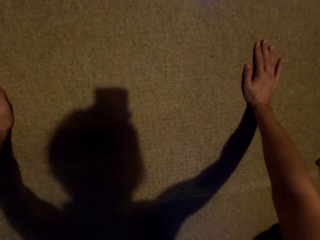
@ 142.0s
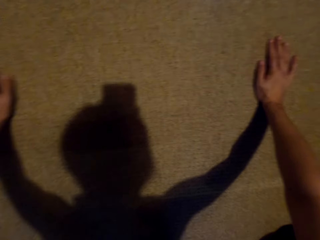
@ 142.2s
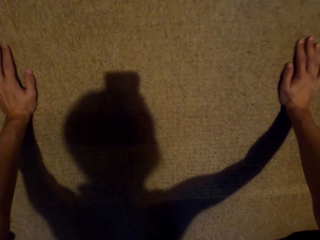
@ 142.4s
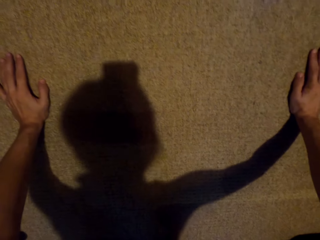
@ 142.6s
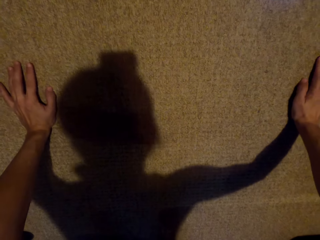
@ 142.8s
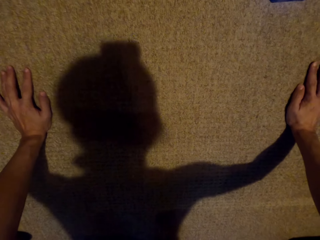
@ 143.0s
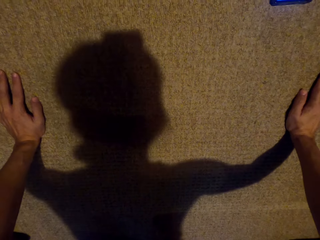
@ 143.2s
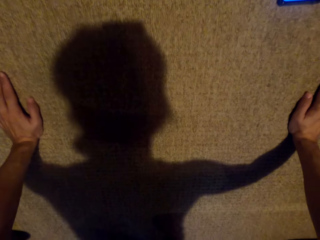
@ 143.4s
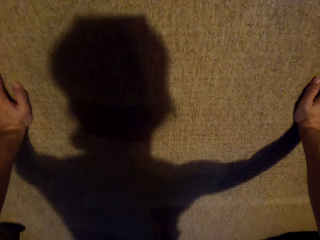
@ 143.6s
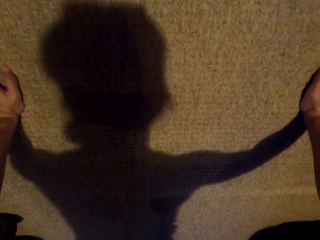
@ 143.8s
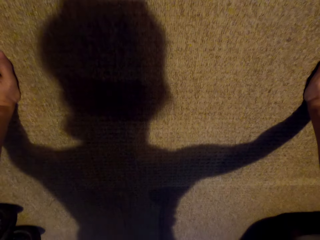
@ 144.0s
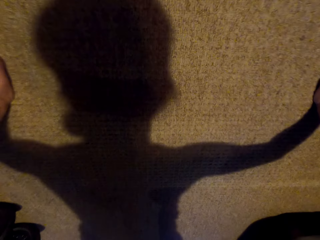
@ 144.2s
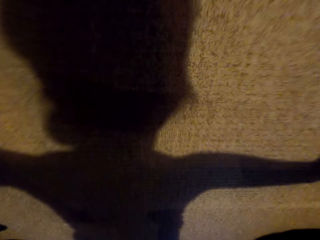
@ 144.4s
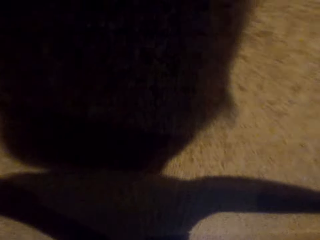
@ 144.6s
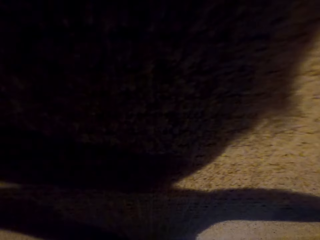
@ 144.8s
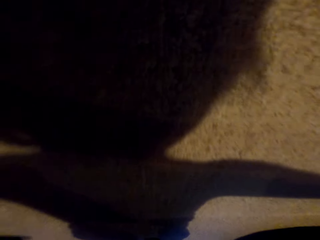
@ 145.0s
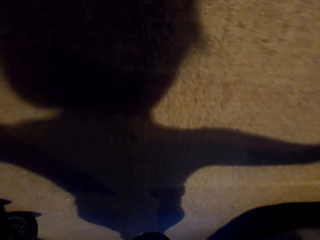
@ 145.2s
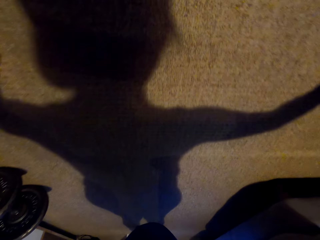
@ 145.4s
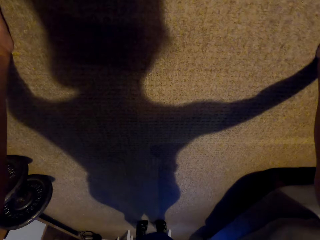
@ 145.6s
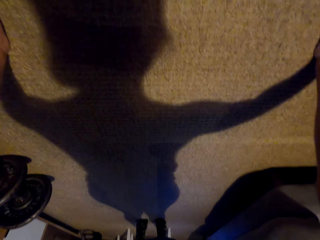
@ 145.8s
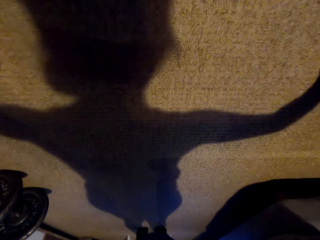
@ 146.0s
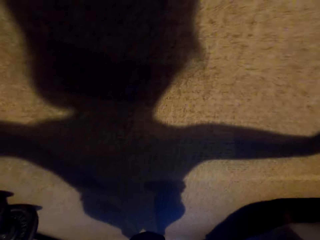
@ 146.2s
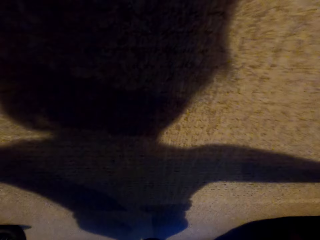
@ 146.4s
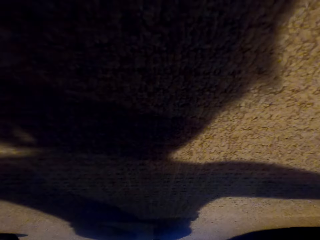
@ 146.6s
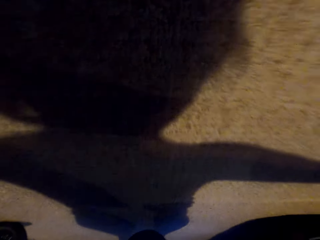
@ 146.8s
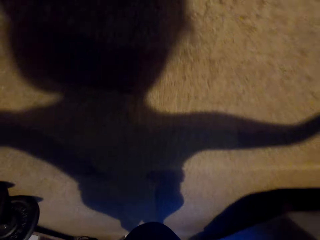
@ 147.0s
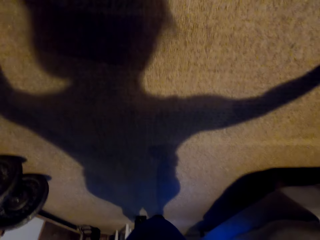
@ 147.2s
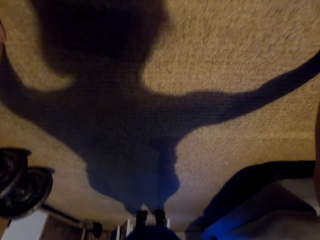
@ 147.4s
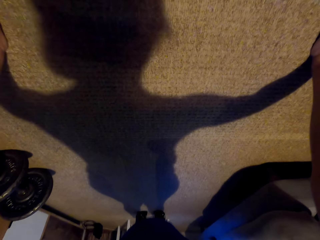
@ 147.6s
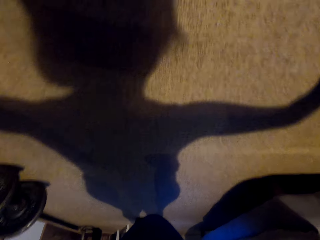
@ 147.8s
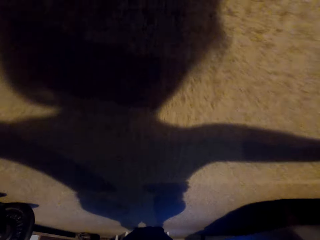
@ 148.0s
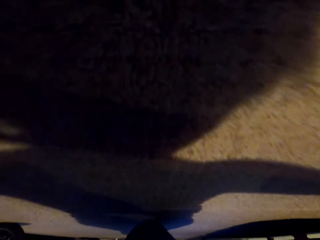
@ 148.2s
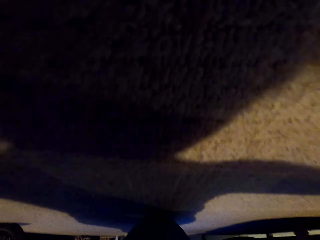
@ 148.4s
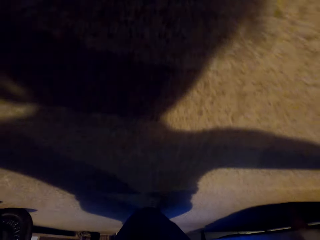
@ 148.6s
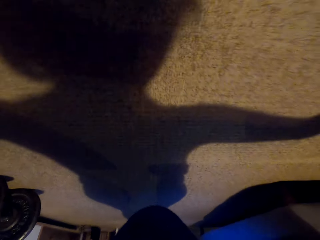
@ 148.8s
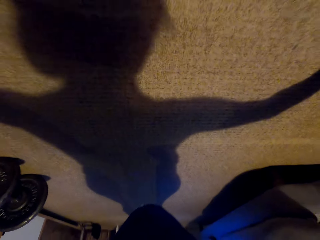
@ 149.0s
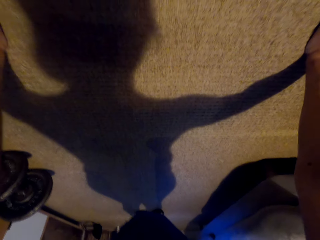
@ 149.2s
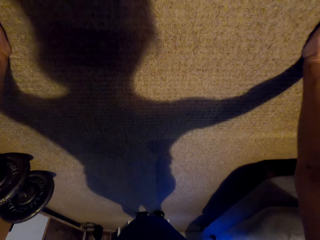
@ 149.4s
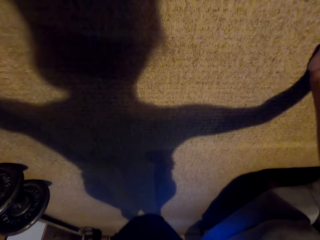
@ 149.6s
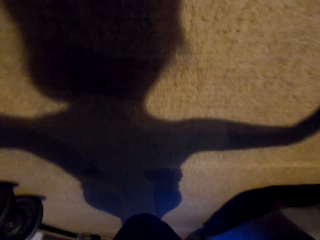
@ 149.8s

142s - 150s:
The camera wearer exercises press ups on the floor.

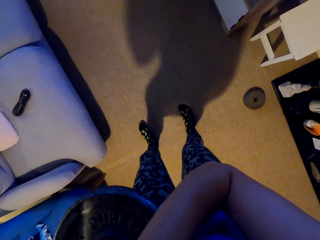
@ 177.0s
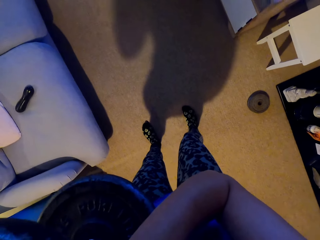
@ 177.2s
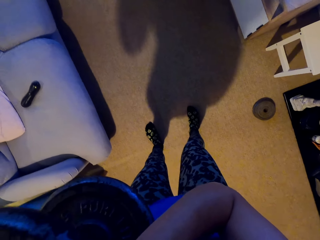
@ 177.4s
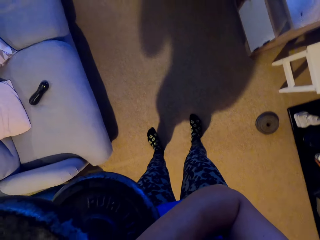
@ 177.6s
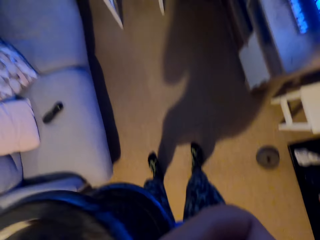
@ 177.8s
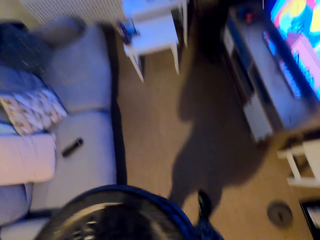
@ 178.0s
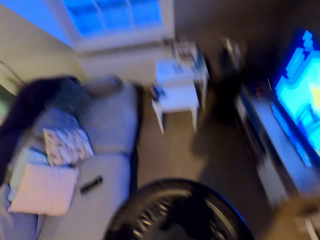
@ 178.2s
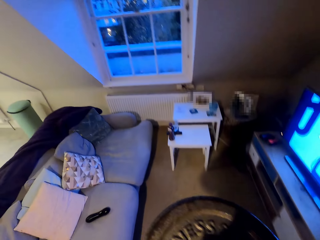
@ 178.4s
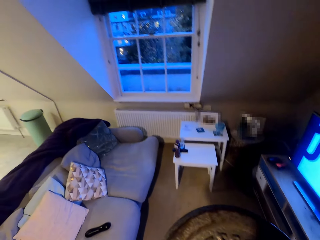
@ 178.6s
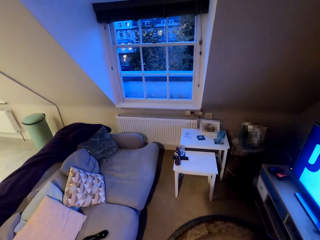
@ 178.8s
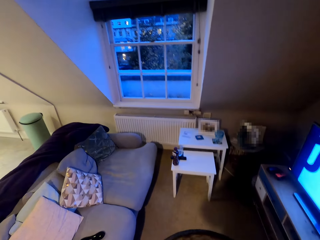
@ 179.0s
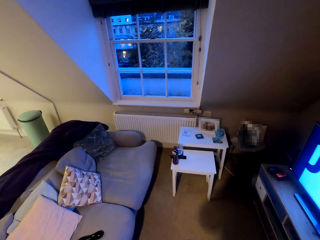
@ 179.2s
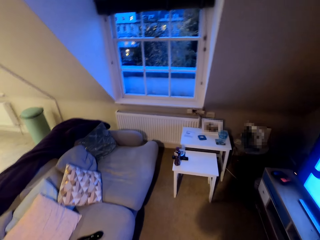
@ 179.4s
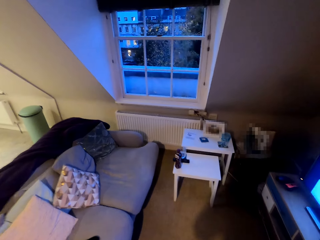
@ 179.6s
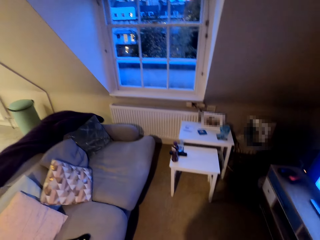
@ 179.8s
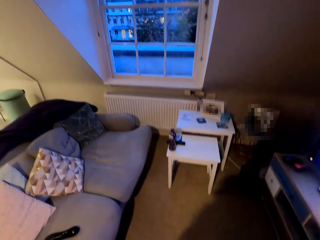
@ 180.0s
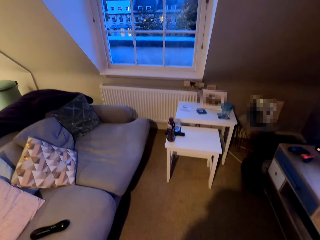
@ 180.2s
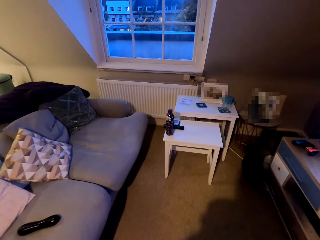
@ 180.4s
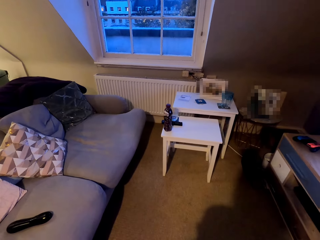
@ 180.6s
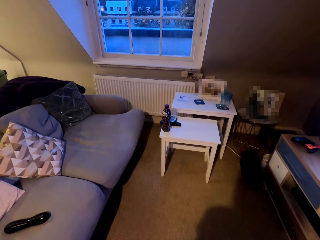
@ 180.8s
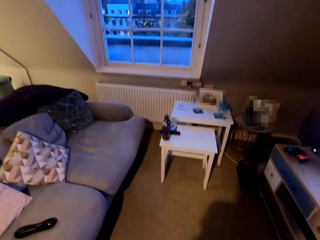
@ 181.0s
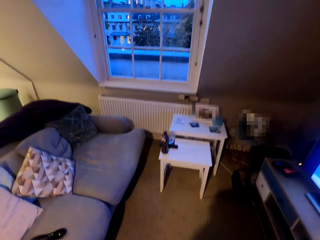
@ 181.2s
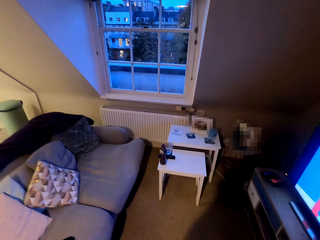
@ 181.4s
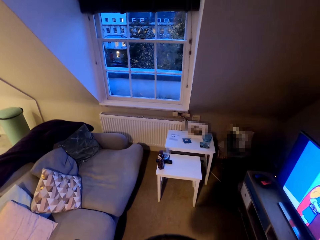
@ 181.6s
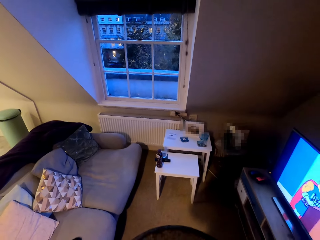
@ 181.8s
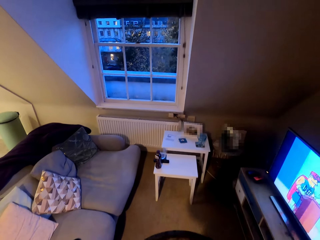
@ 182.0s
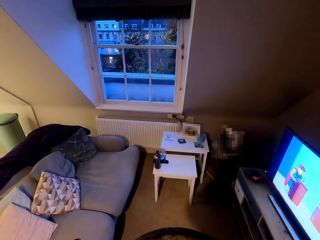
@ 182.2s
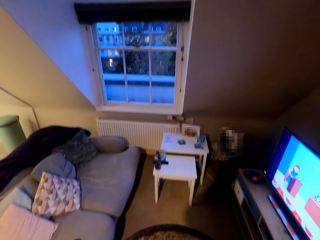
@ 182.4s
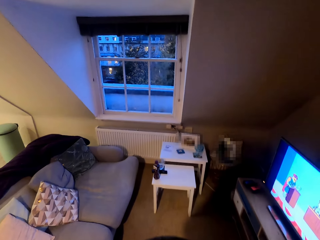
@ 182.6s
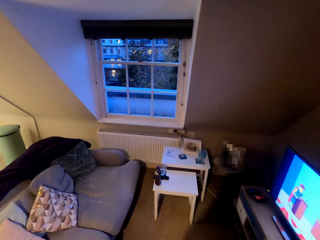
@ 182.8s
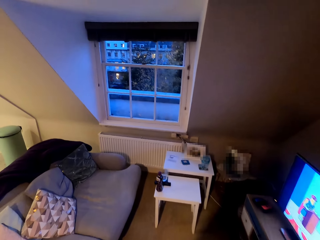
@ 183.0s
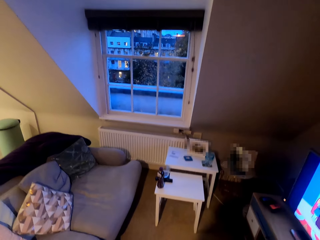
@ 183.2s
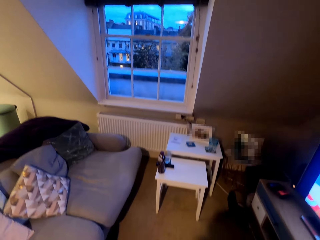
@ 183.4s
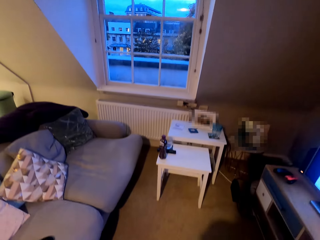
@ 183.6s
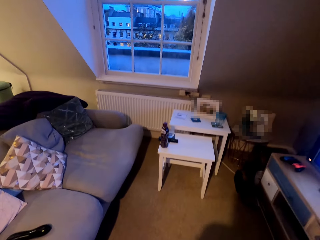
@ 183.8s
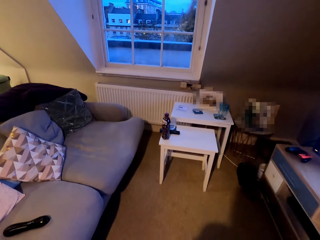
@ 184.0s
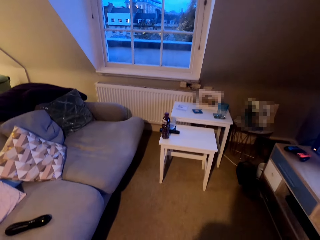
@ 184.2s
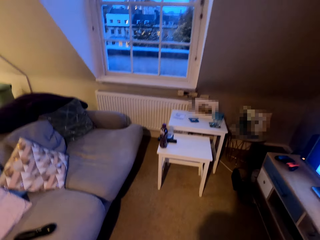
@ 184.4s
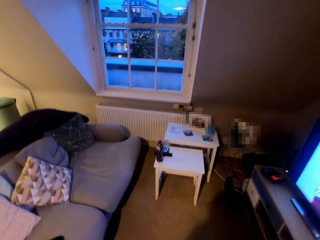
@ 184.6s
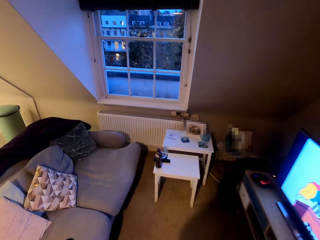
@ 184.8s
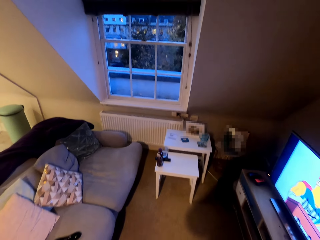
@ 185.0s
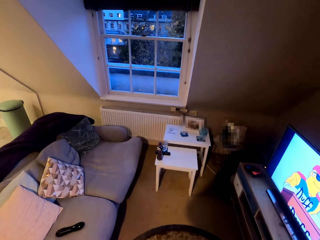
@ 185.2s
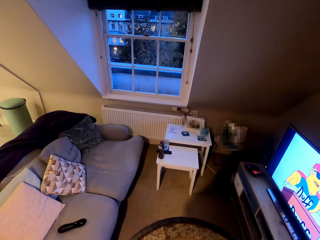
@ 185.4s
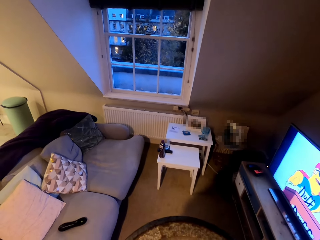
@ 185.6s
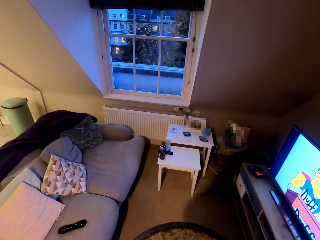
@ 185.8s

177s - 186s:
The camera wearer exercises the body. They squat on the floor carrying a dumbbell.

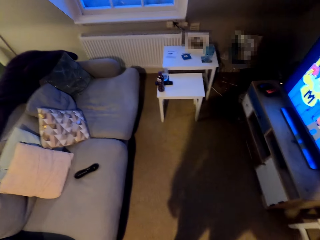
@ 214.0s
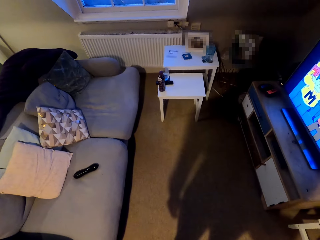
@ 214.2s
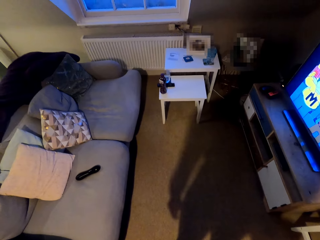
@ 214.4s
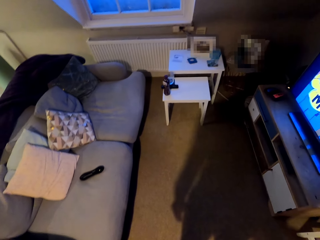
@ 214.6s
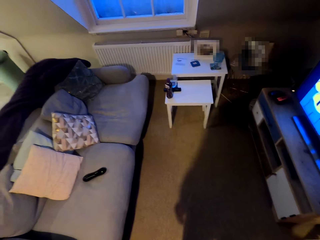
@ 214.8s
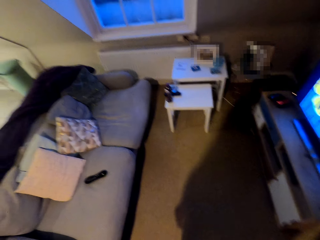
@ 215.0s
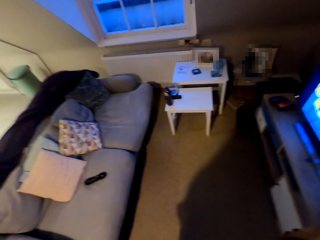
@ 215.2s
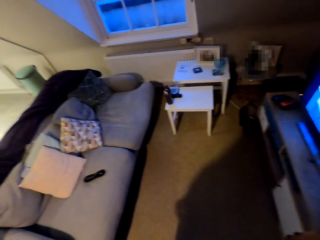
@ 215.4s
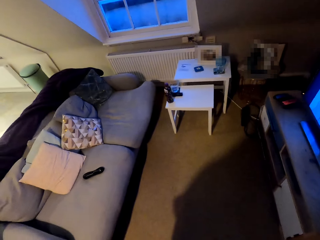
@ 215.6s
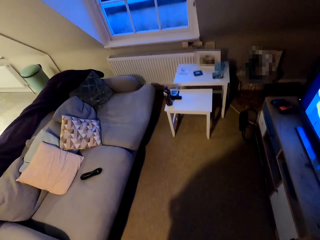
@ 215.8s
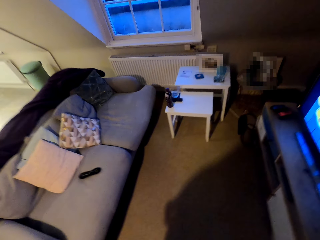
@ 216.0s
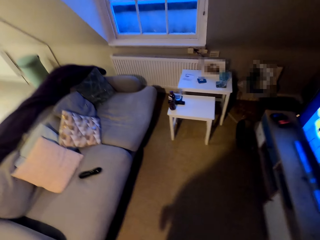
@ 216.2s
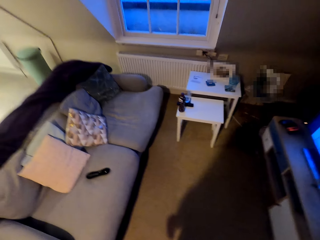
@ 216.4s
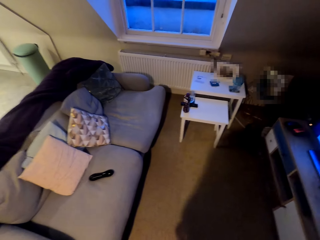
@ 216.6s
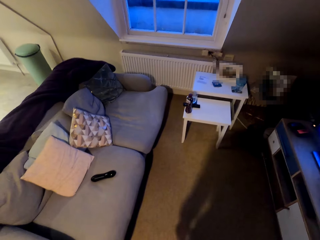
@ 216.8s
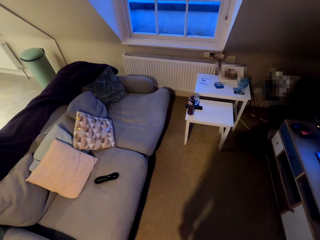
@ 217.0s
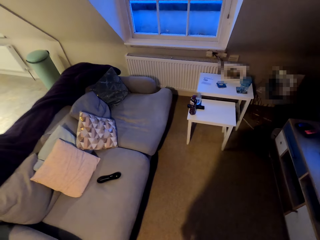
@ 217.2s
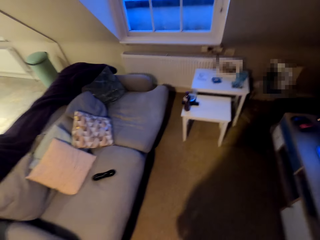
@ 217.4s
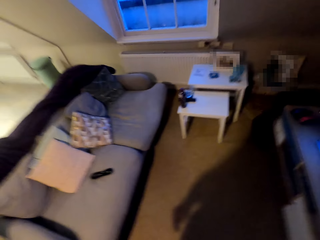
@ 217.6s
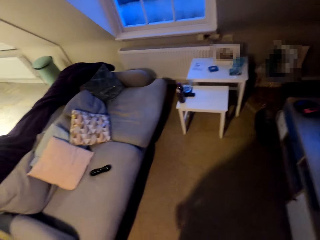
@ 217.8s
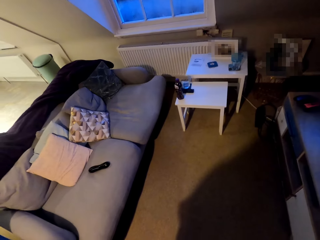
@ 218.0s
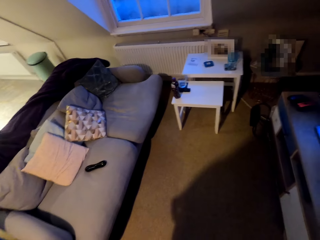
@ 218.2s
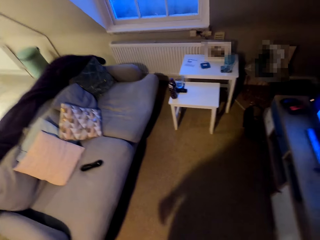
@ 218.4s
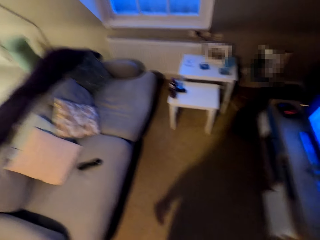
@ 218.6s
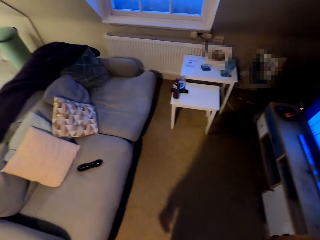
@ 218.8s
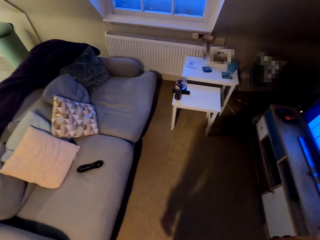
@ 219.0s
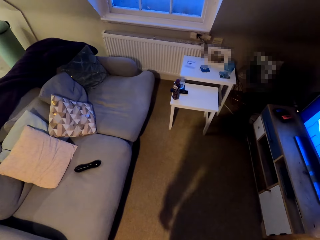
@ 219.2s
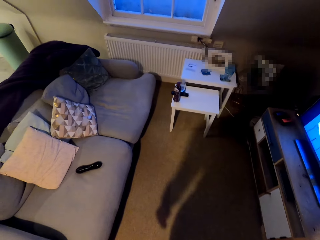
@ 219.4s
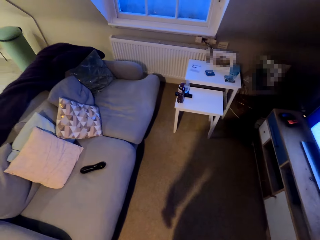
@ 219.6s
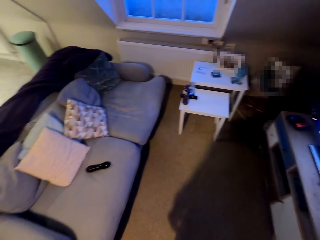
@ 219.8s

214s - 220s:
The camera wearer exercises the body.
